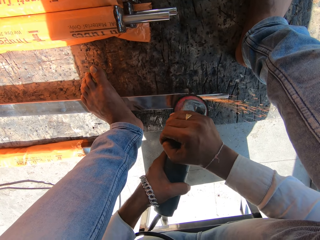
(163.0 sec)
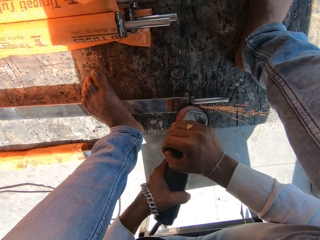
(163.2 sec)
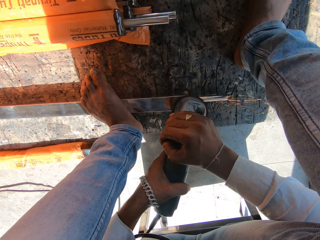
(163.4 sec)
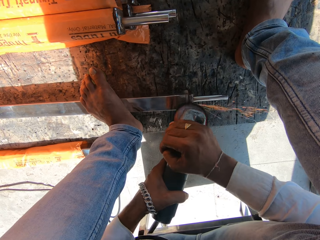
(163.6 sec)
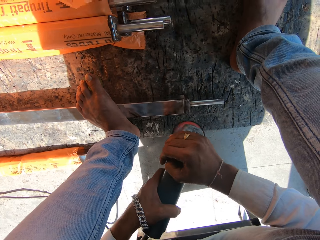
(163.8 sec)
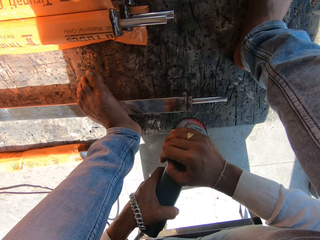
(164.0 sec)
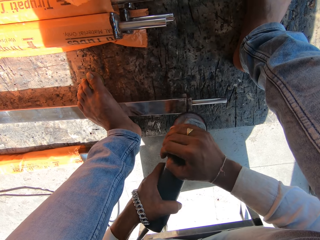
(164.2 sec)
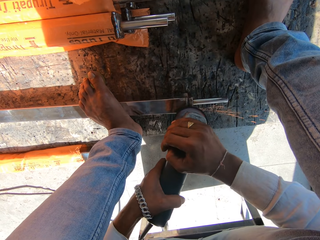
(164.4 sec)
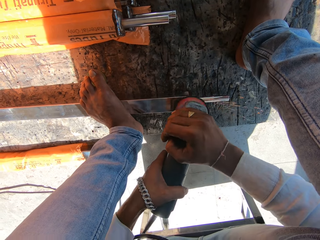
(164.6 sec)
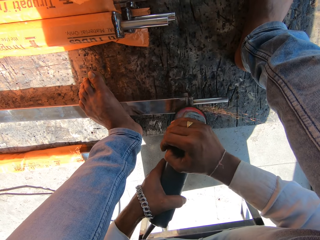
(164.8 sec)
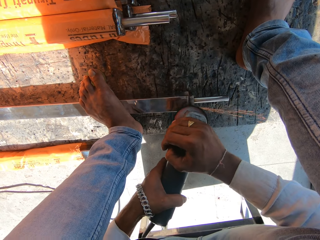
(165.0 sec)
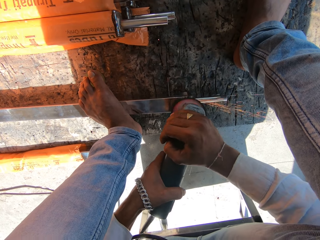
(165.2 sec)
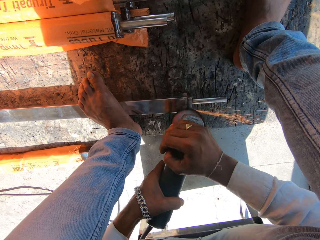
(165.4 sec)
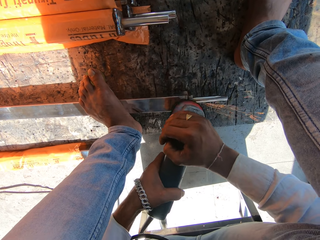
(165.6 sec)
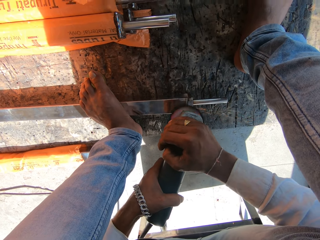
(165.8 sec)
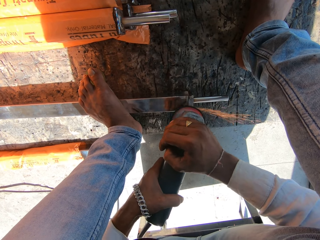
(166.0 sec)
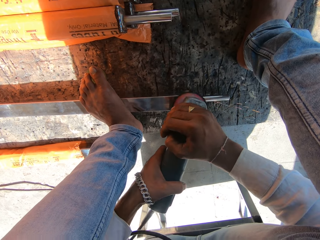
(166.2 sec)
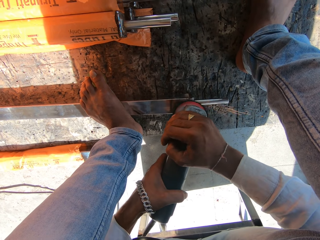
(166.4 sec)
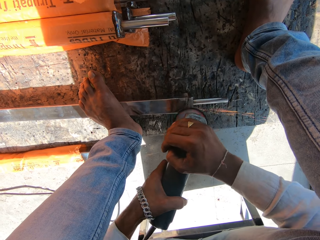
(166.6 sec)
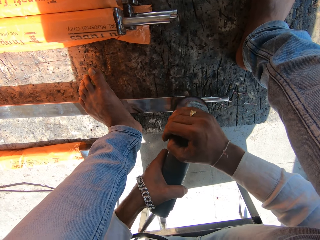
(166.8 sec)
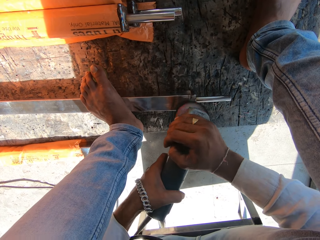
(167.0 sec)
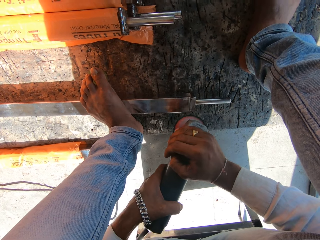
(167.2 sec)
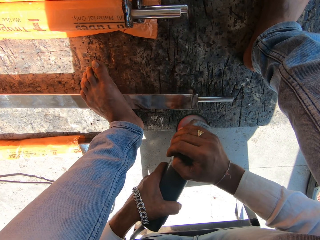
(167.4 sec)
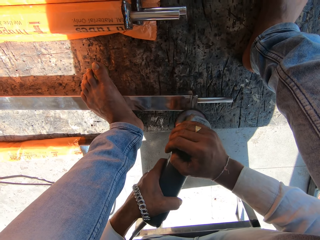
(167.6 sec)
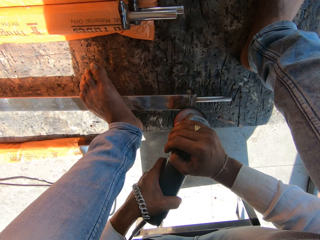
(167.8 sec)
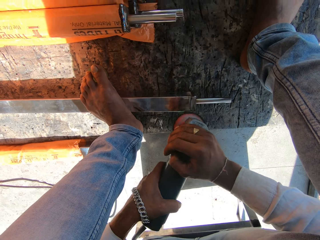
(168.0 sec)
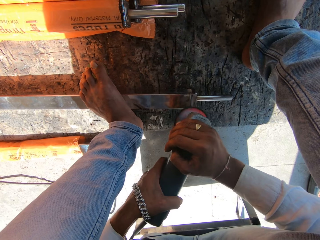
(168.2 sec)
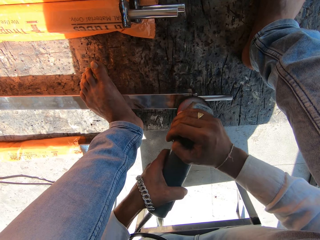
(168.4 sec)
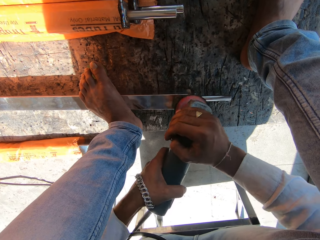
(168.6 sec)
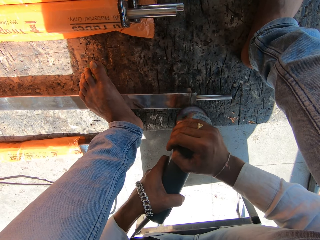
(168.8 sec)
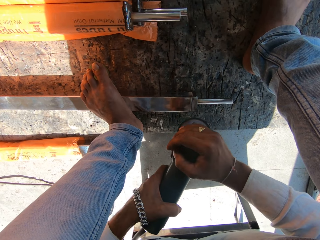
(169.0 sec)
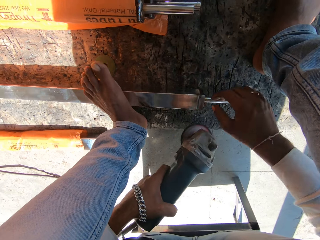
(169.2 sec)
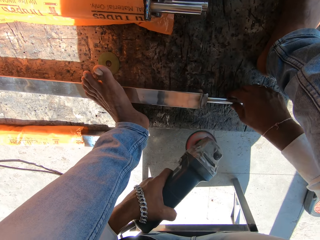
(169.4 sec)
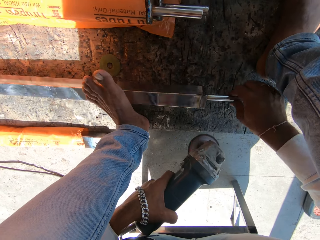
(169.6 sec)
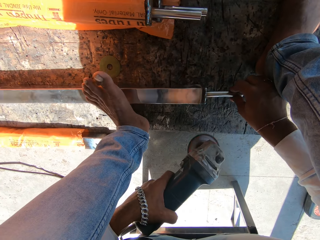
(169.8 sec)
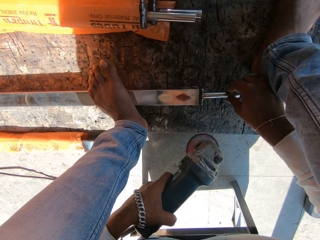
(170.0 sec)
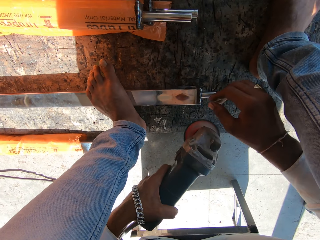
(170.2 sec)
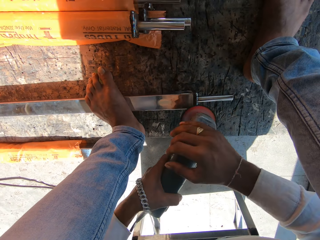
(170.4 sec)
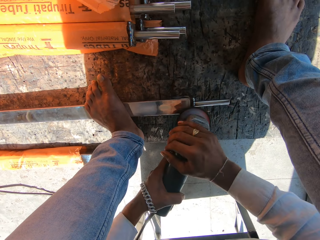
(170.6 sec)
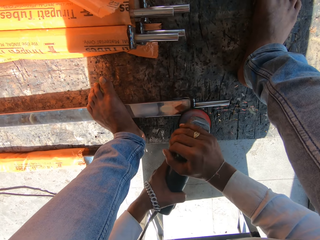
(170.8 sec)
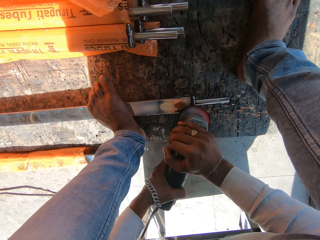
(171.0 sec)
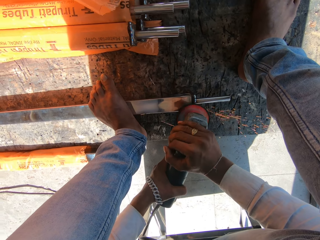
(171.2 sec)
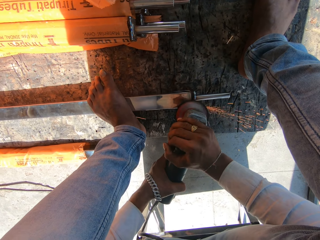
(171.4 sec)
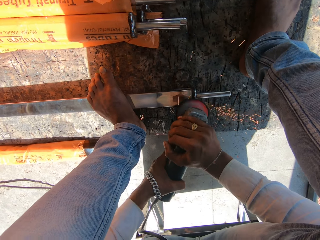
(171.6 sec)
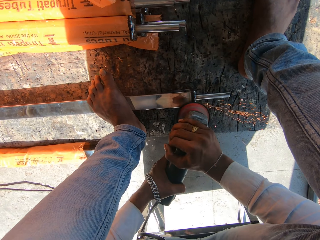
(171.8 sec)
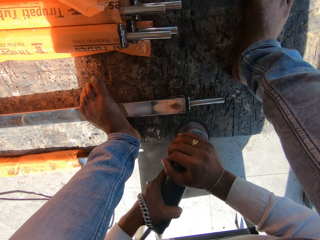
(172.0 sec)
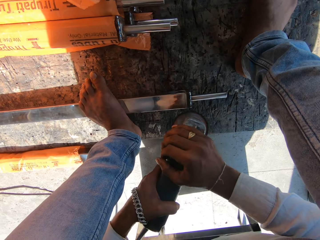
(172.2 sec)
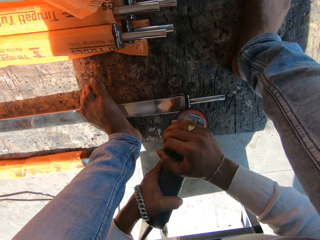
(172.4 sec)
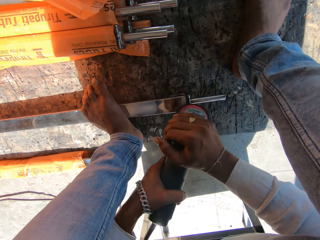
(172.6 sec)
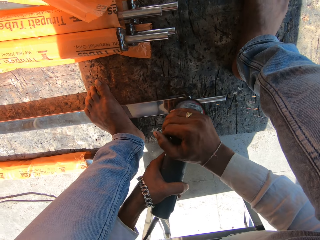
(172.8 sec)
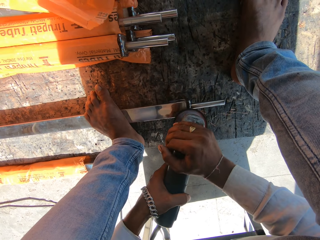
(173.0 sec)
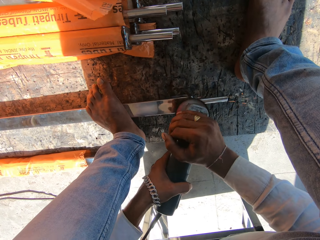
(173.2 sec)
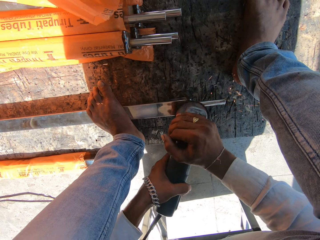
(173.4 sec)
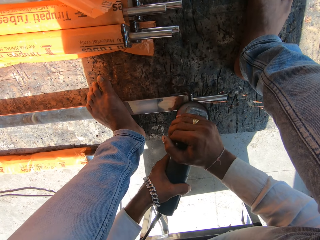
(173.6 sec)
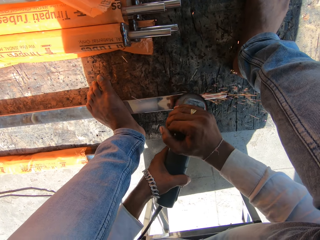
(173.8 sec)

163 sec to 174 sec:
The camera wearer removes his right hand from the rotary tool. He turns the edge of the aluminum rod with his right hand. He sharpens the edge of the aluminum rod with the rotary tool in his hands. He smoothens the metal with the angle grinder.

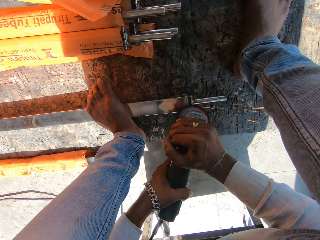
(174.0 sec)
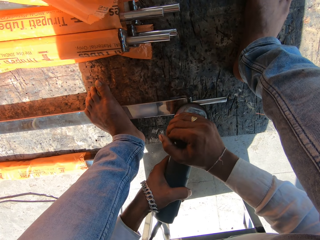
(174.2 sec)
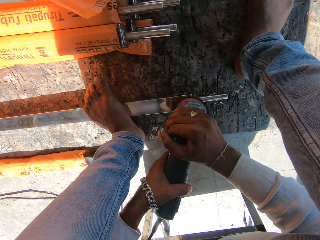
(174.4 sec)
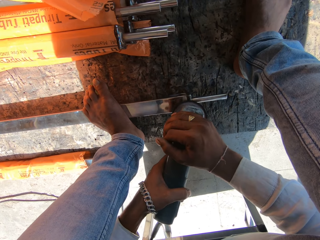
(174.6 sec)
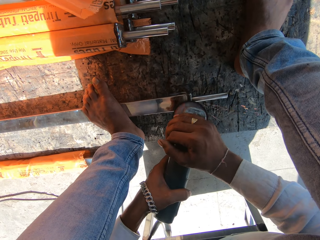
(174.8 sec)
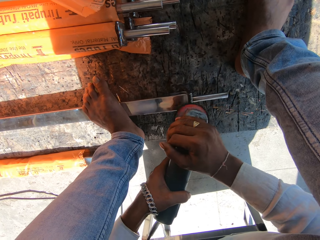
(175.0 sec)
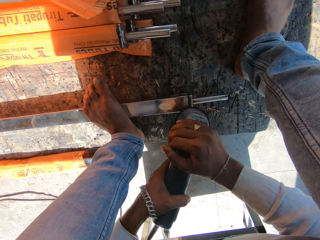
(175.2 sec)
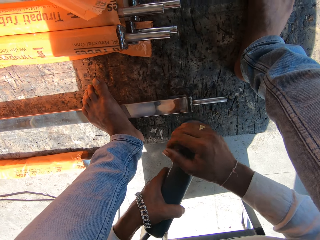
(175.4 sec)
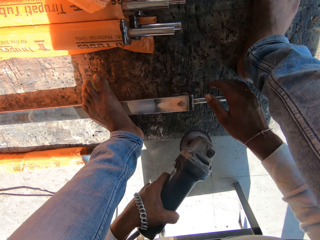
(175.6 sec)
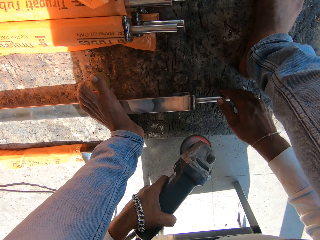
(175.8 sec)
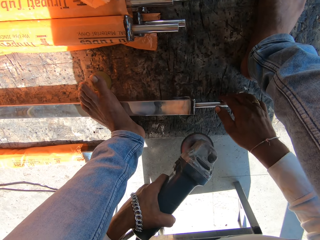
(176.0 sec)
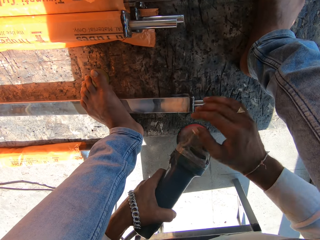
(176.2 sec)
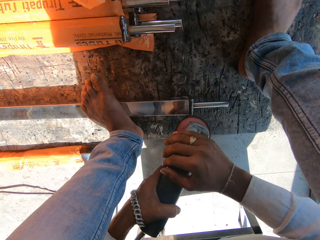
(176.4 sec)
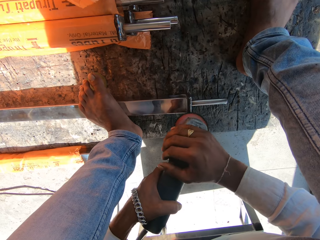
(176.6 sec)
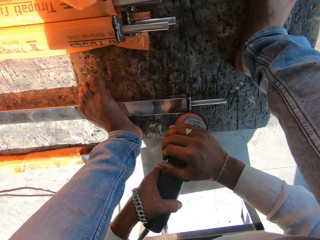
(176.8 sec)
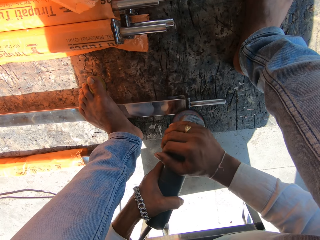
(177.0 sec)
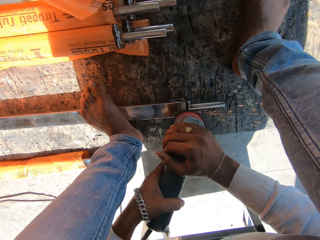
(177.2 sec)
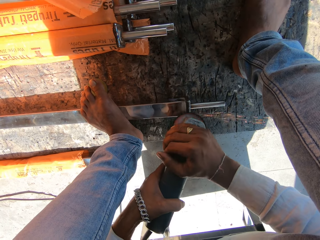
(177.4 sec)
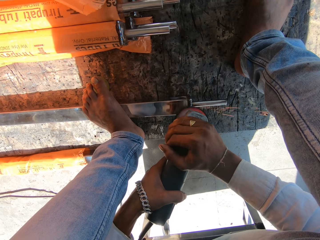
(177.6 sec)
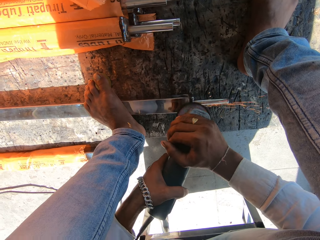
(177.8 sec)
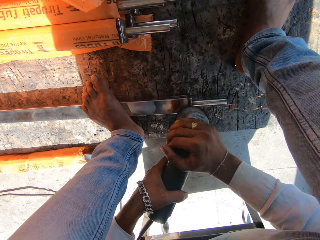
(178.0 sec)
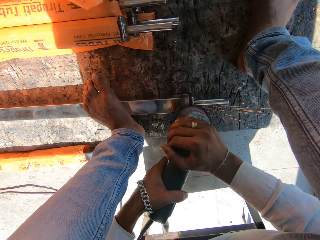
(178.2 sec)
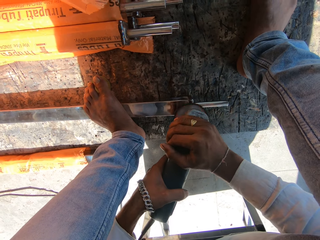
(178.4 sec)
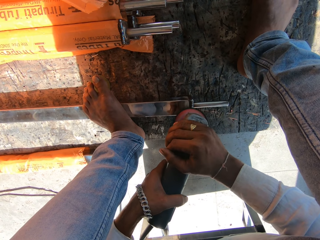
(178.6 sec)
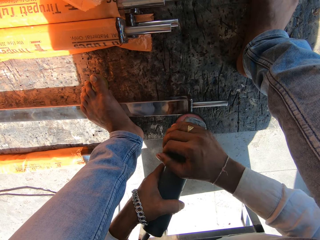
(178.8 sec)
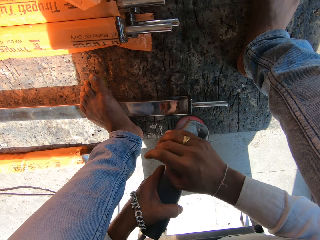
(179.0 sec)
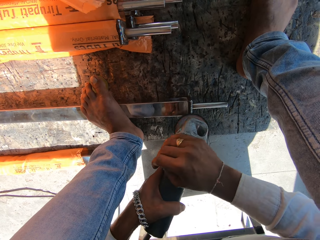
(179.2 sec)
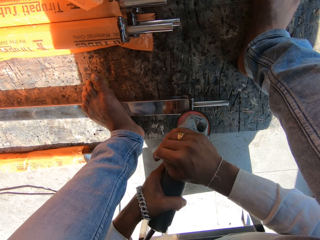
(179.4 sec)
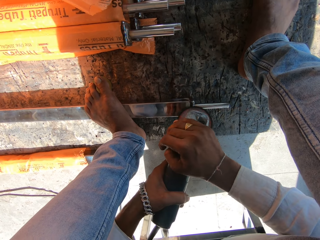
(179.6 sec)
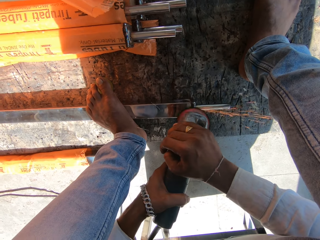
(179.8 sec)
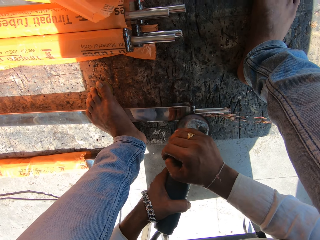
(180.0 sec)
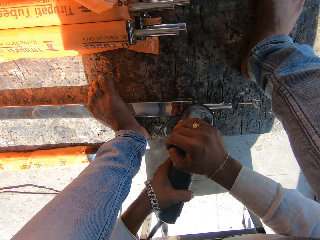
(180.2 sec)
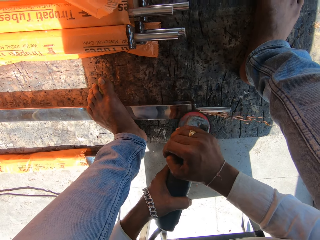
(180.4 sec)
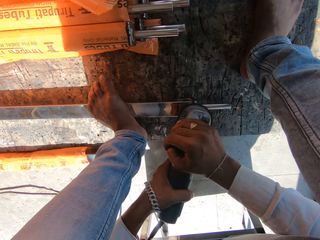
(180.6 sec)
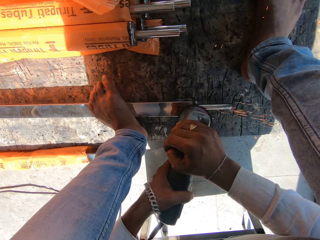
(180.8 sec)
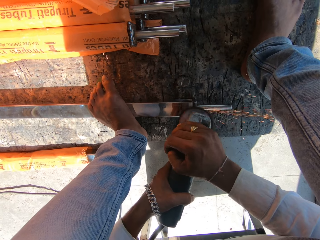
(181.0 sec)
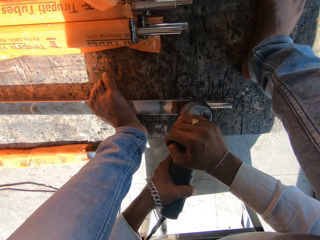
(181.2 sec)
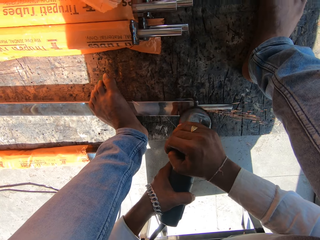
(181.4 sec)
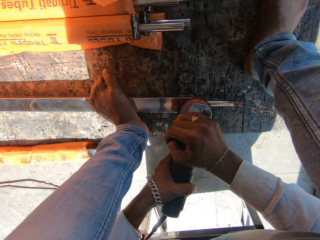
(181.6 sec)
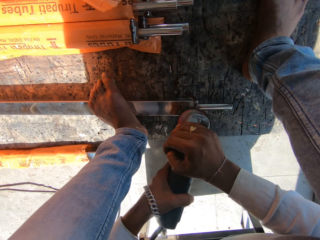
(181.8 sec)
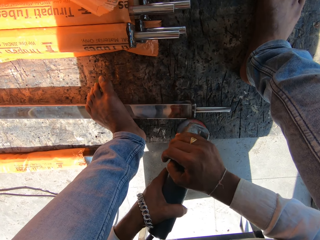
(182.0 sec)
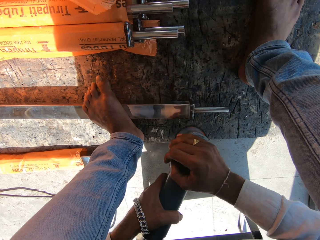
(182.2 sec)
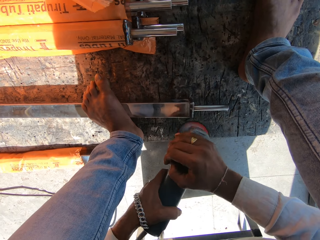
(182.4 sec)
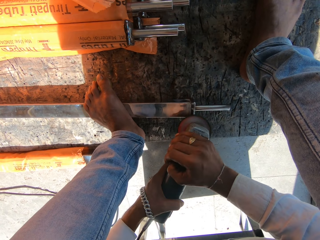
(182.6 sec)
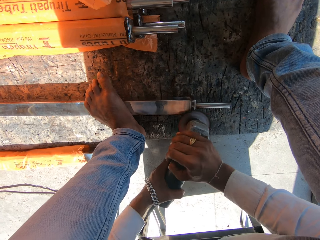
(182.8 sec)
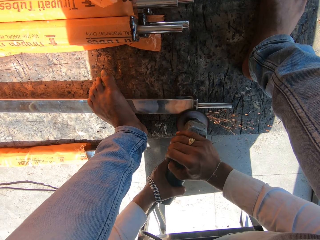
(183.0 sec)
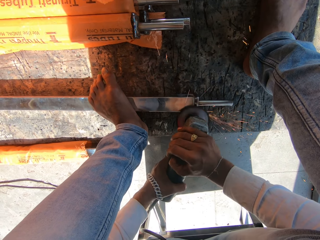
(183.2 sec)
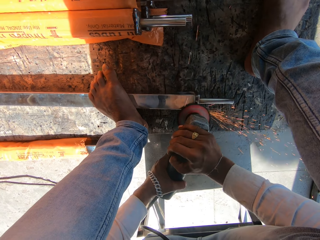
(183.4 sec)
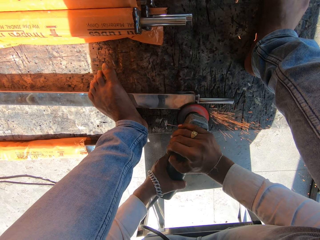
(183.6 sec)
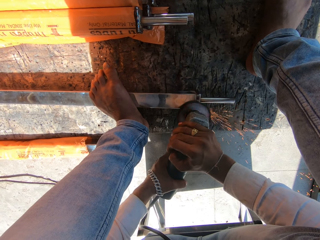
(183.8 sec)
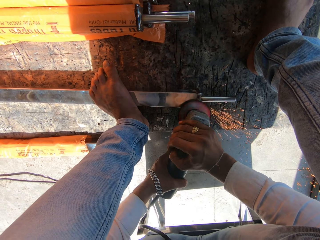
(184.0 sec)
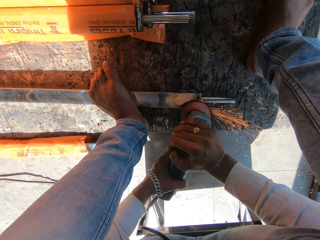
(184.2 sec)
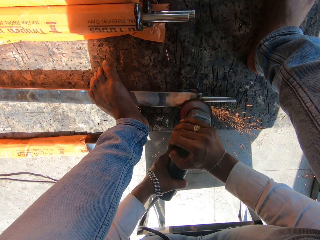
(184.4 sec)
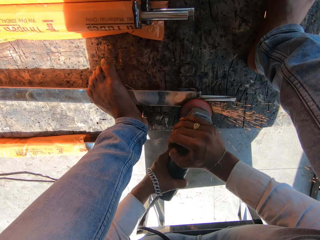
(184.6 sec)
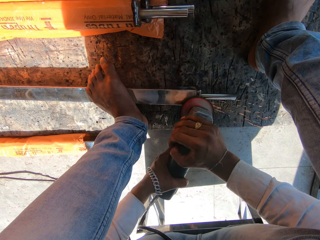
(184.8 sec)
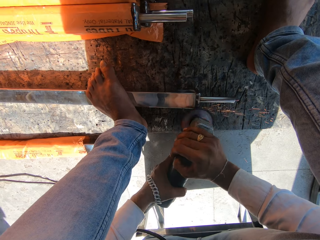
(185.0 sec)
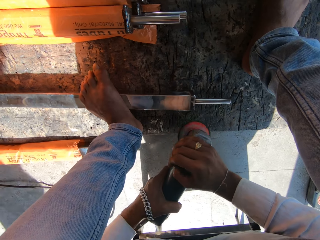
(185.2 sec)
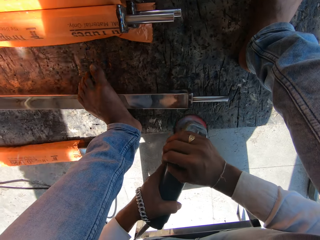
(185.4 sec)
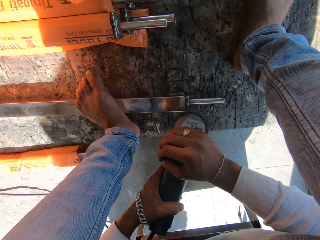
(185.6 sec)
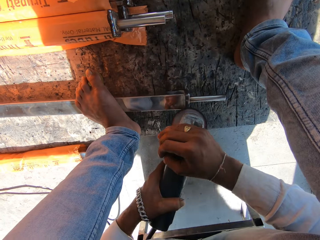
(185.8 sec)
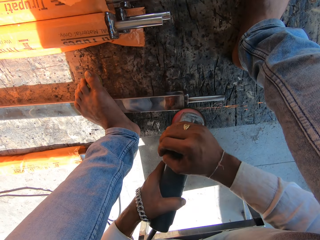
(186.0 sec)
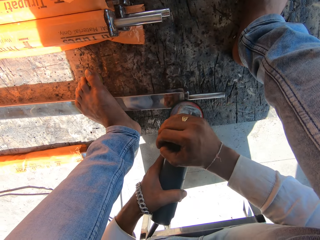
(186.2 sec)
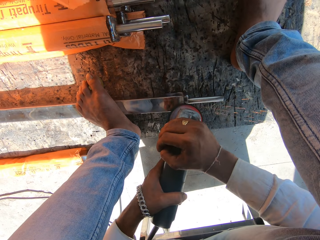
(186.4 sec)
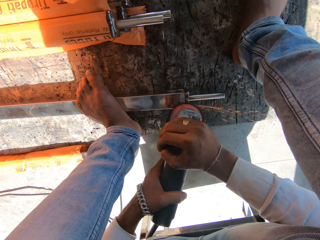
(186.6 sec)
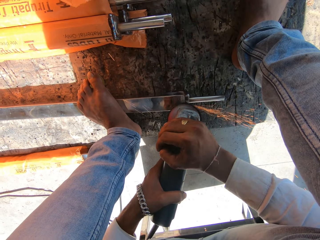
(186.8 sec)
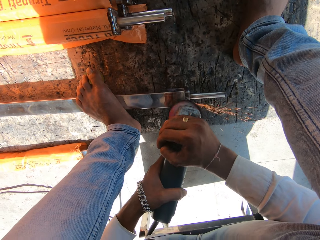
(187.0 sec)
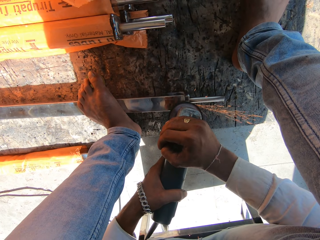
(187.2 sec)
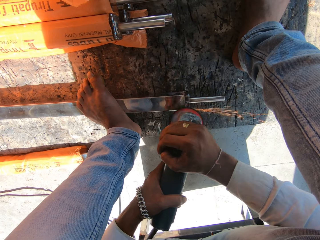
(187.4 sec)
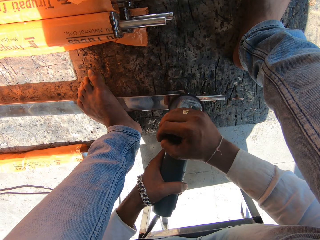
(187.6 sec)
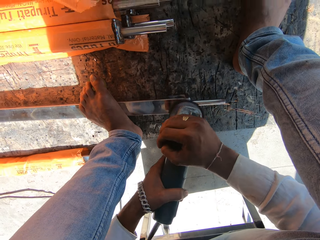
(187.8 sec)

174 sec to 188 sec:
The camera wearer removes his right hand from the rotary tool. He adjusts the aluminum rod with his right hand. He sharpens the edge of the aluminum rod with the rotary tool in his hands.
